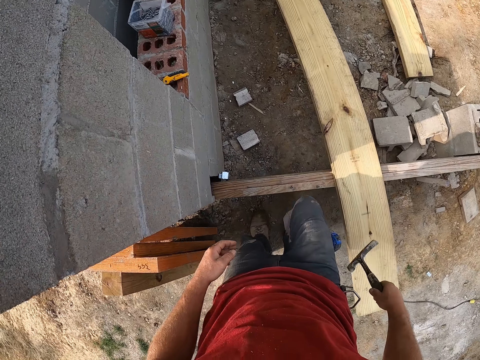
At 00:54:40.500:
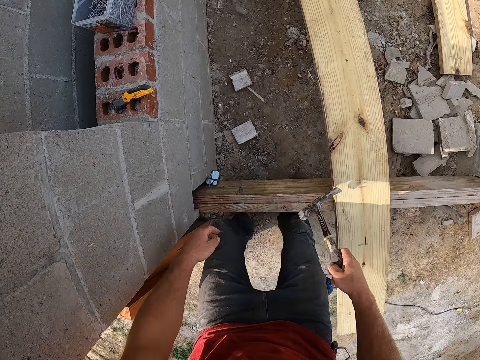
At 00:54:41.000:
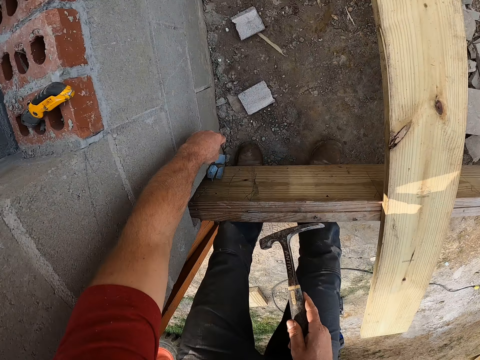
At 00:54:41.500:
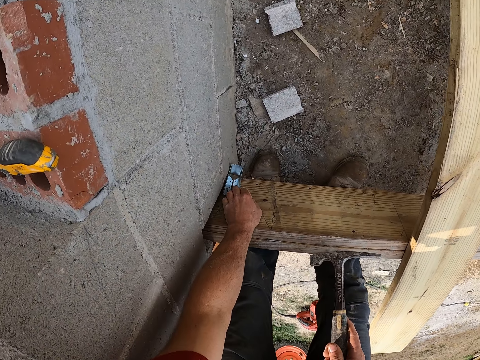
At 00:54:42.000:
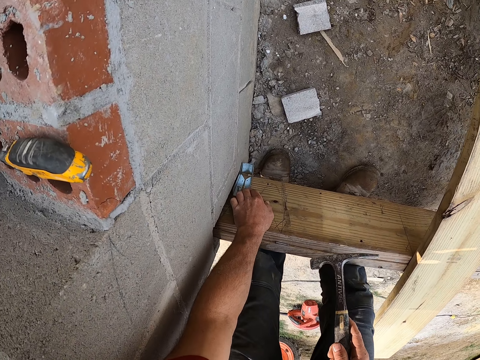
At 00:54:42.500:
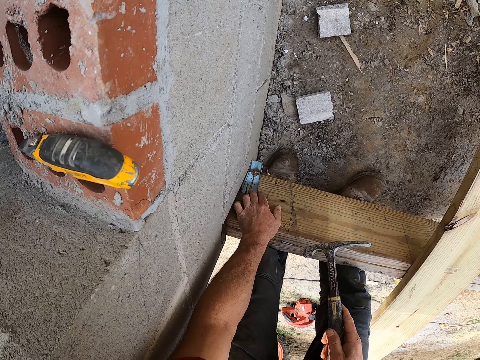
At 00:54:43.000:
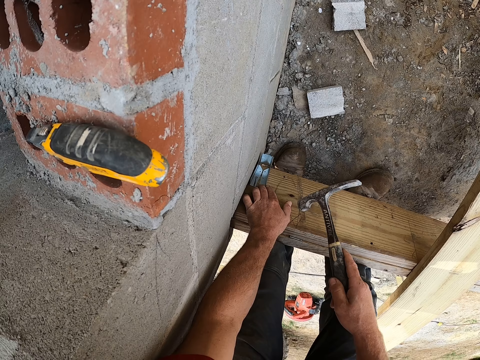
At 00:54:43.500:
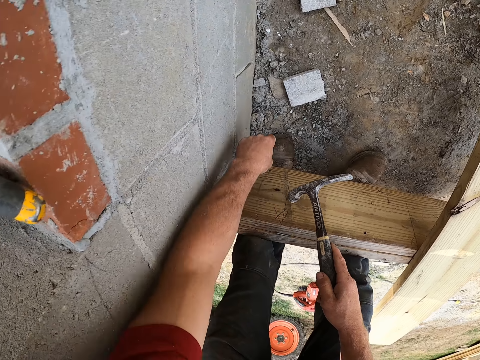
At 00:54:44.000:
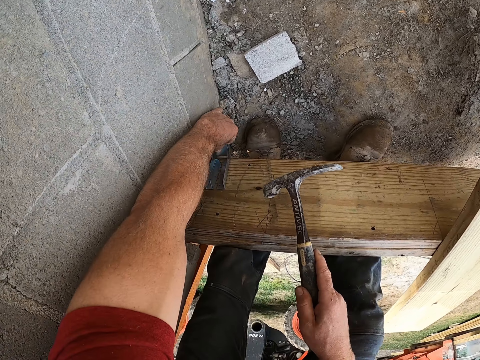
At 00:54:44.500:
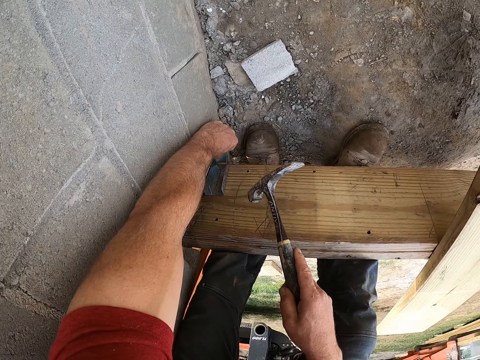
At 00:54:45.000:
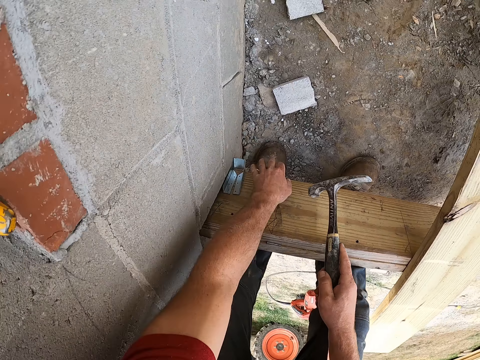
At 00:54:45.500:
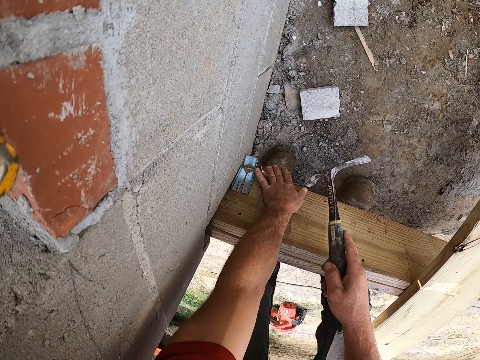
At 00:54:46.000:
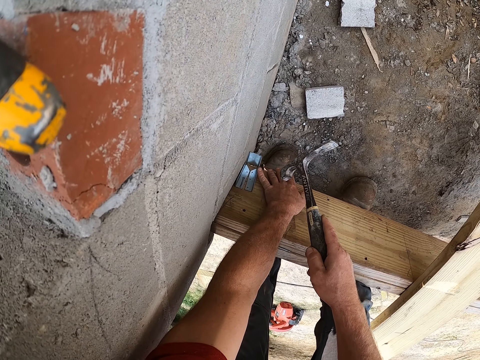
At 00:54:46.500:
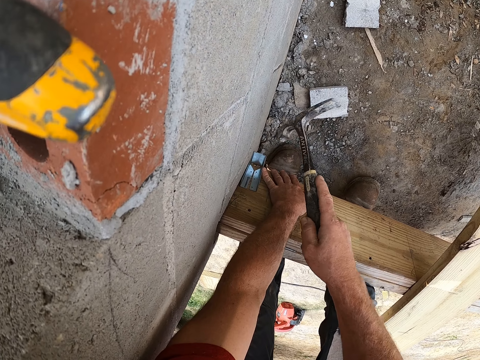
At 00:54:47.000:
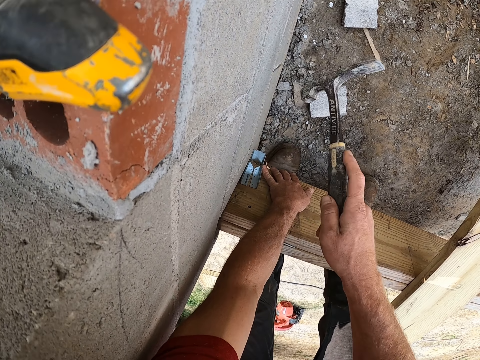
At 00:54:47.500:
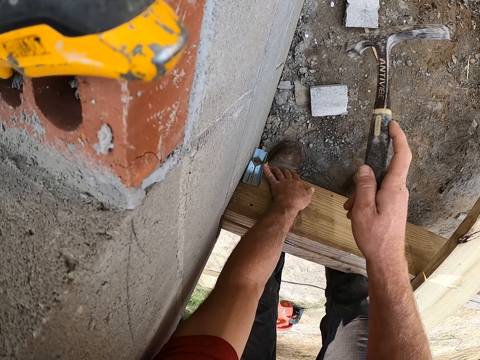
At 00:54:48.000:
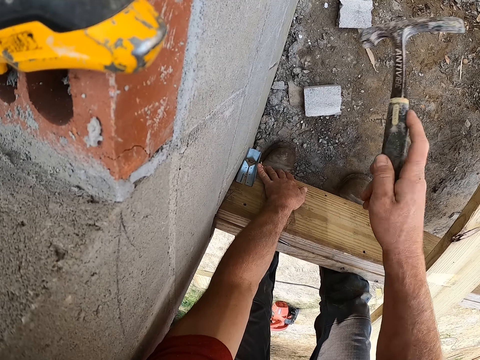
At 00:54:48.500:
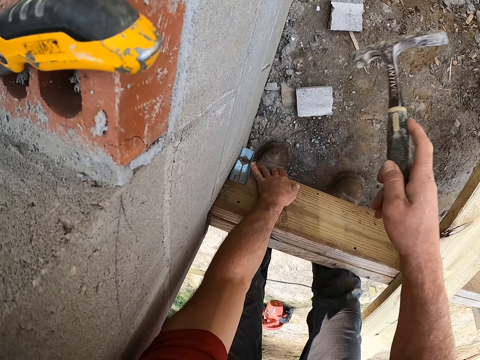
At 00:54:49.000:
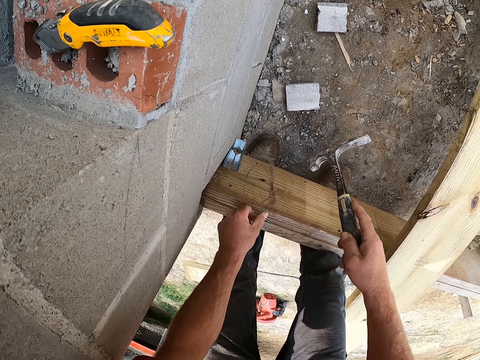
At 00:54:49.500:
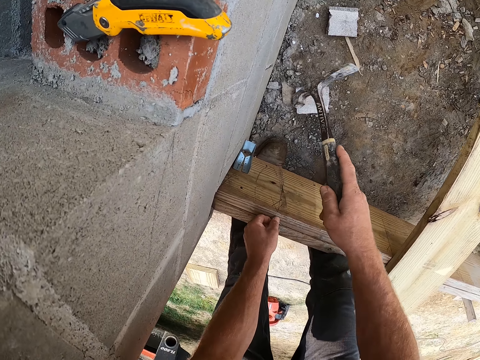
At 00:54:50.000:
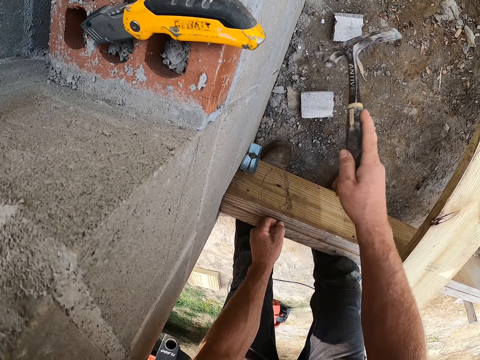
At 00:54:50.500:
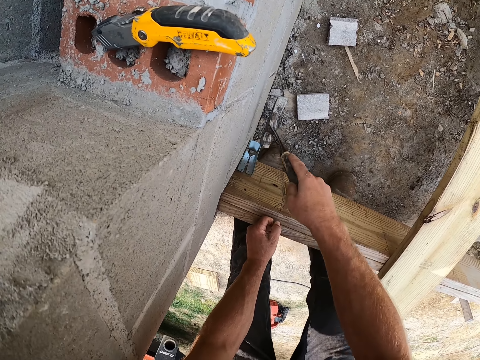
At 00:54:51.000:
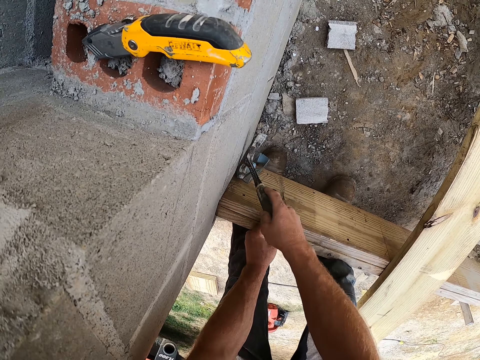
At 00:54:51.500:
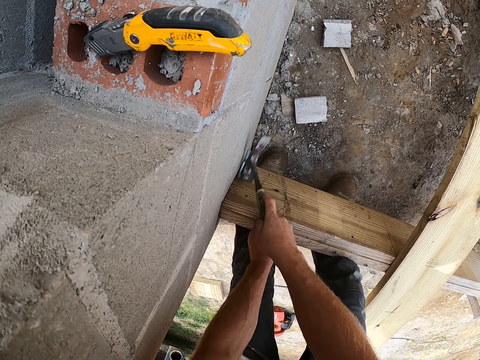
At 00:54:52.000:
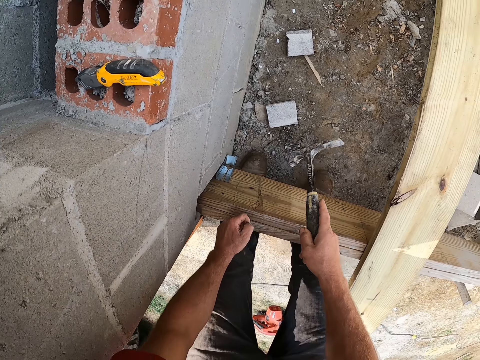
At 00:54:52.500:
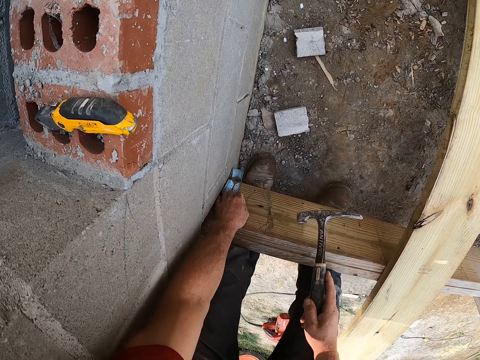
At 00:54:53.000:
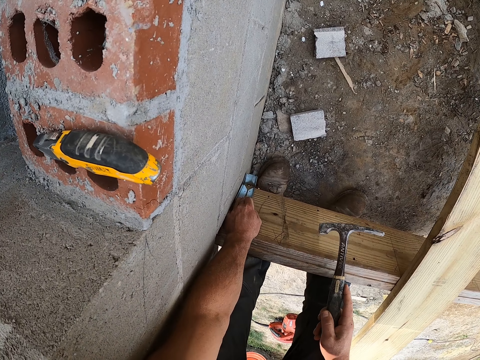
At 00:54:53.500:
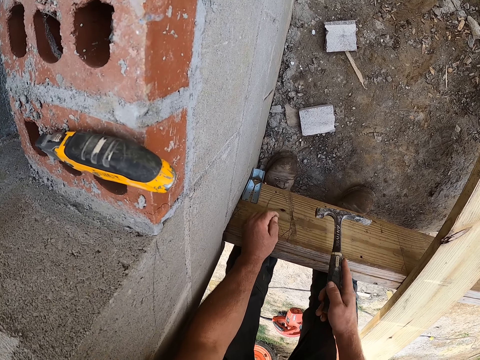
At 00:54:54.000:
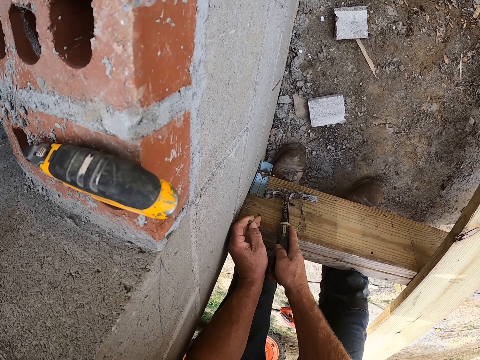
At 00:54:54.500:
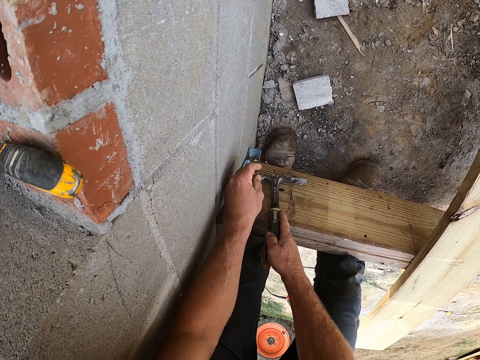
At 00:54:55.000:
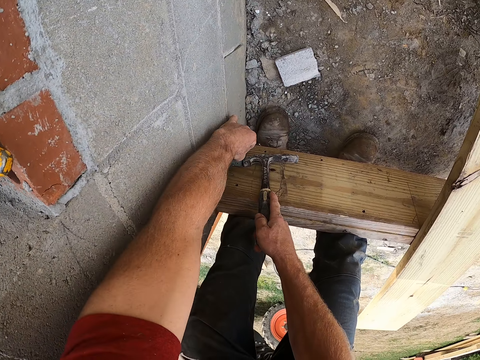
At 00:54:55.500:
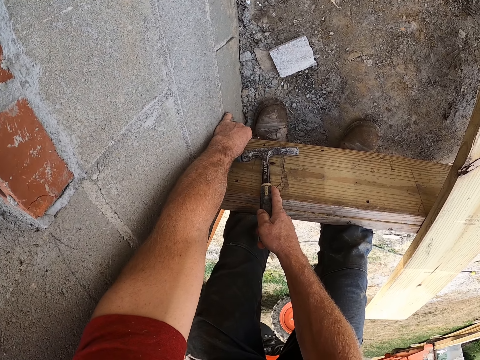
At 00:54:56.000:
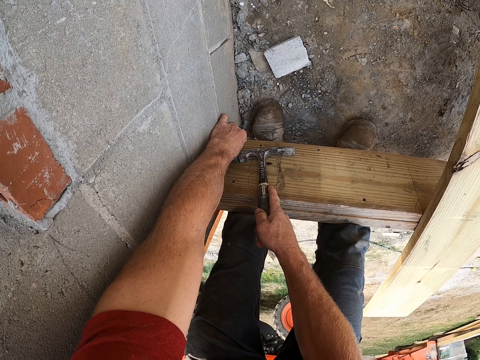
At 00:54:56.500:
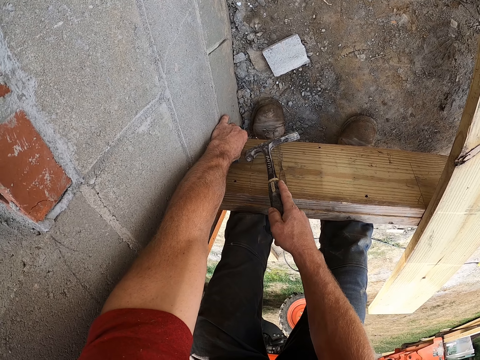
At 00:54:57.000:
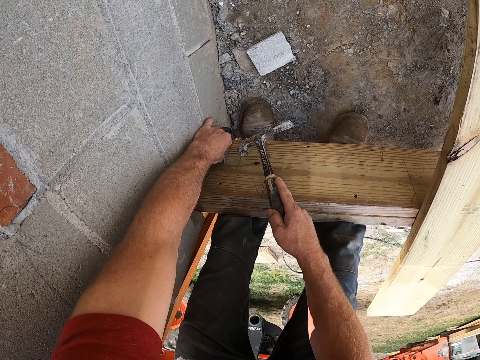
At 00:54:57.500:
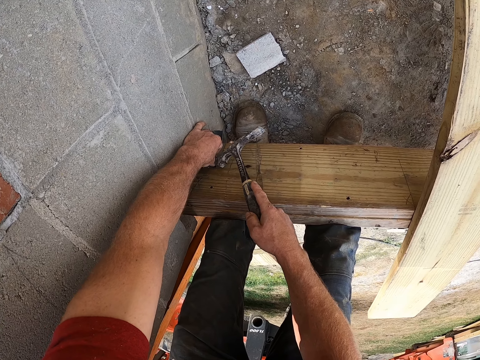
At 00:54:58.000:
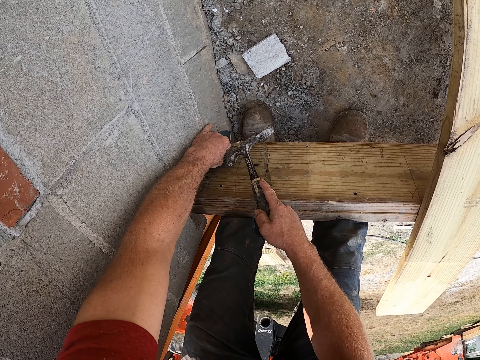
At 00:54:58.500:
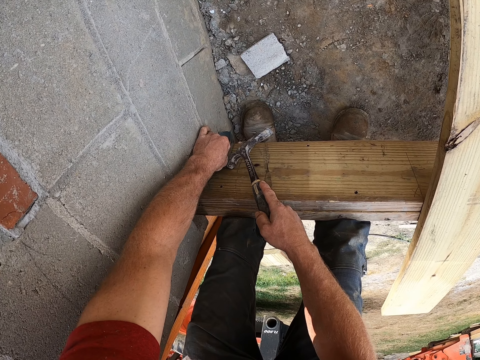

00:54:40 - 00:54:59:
The camera wearer bends on the bracket. They adjust the screw brace. They position the bracket on the wood. They hit the nail with the hammer on the bracket. They position the bracket on the wood. They adjust the screw brace.

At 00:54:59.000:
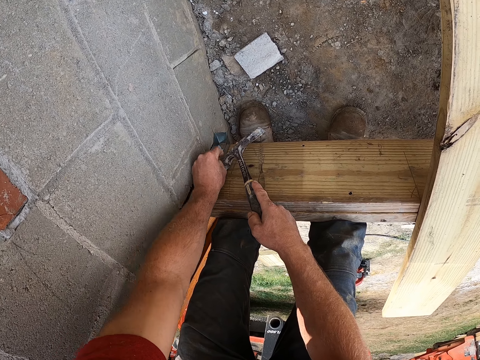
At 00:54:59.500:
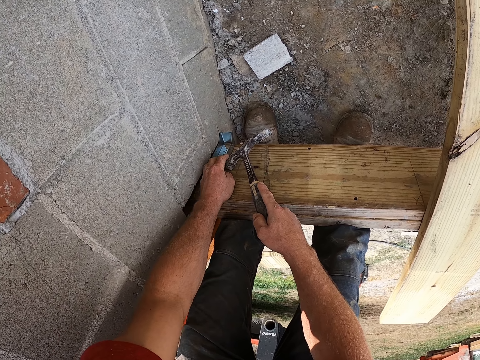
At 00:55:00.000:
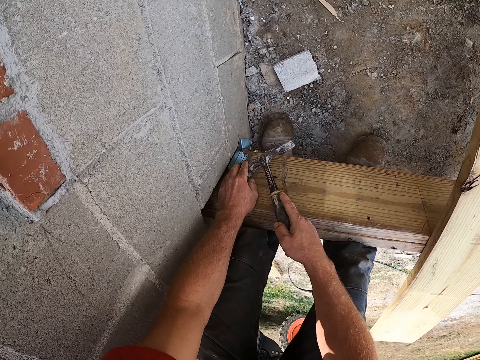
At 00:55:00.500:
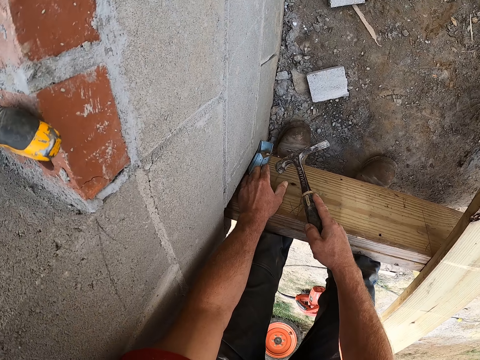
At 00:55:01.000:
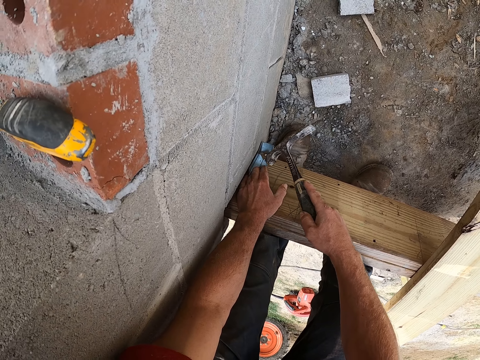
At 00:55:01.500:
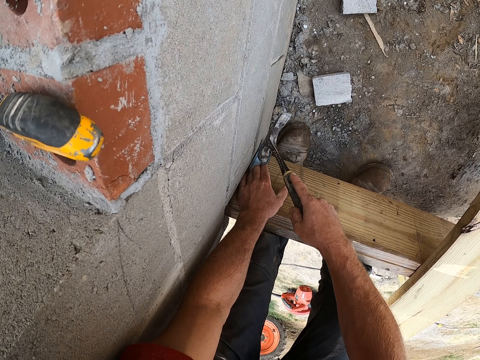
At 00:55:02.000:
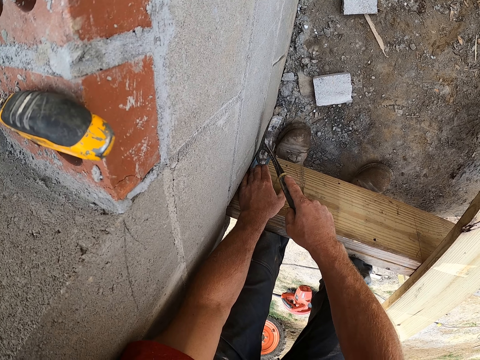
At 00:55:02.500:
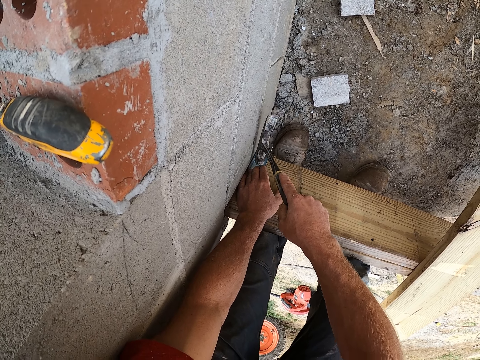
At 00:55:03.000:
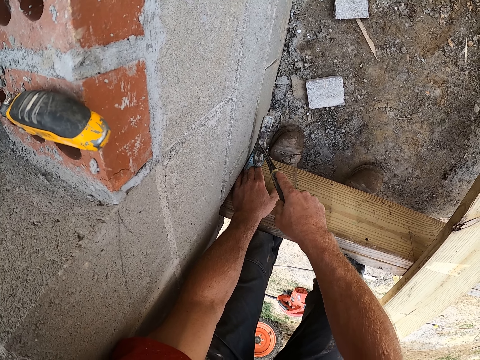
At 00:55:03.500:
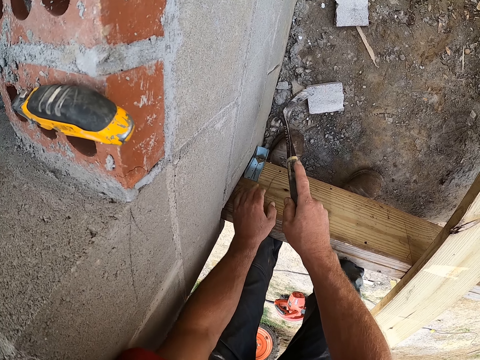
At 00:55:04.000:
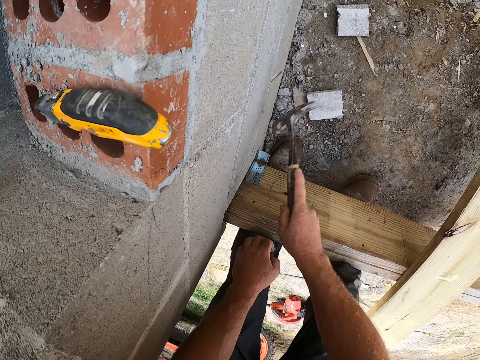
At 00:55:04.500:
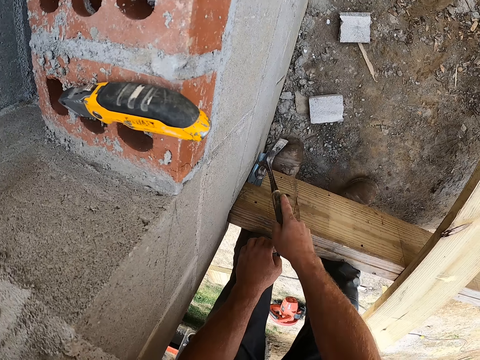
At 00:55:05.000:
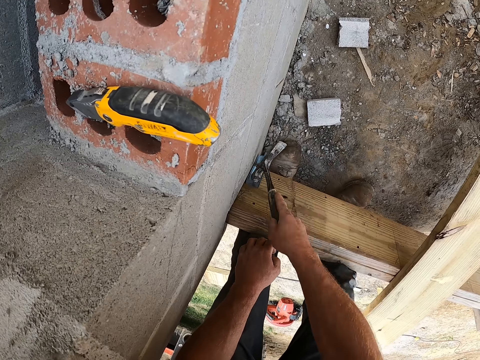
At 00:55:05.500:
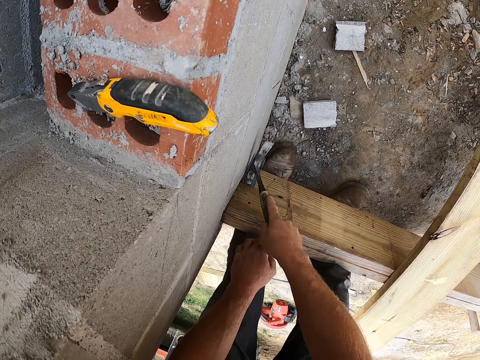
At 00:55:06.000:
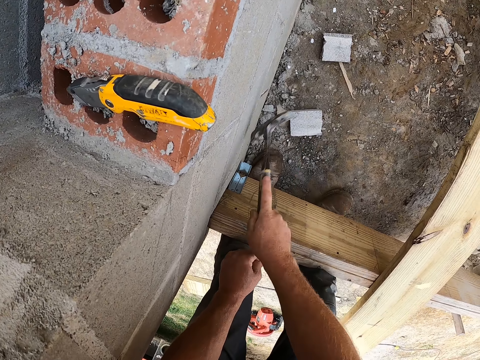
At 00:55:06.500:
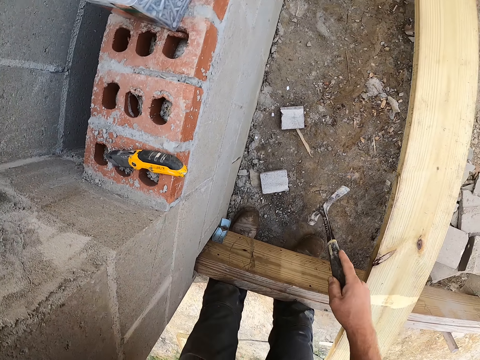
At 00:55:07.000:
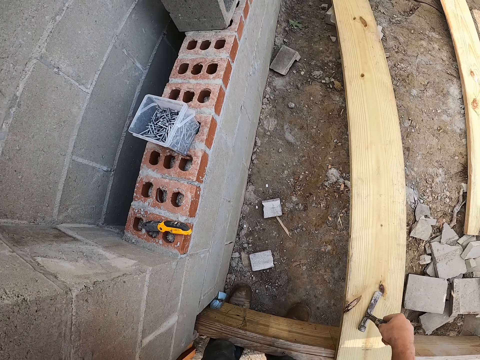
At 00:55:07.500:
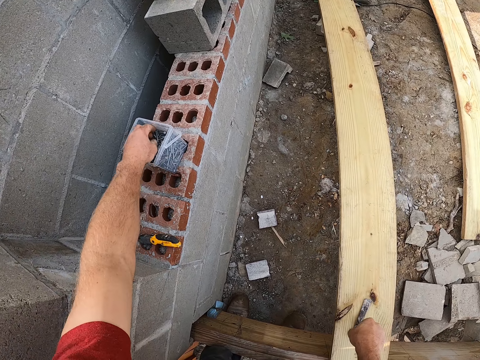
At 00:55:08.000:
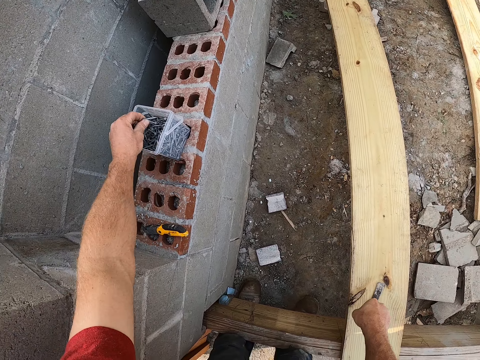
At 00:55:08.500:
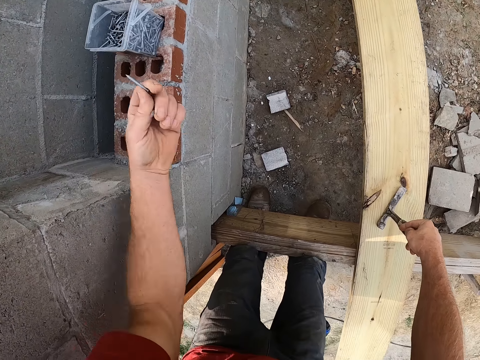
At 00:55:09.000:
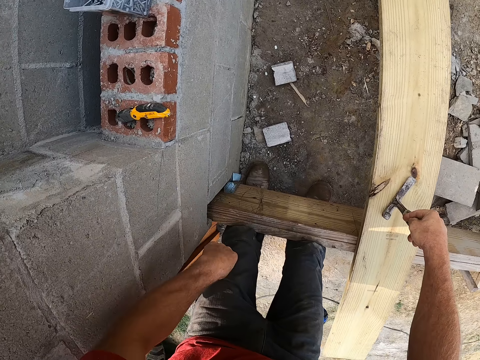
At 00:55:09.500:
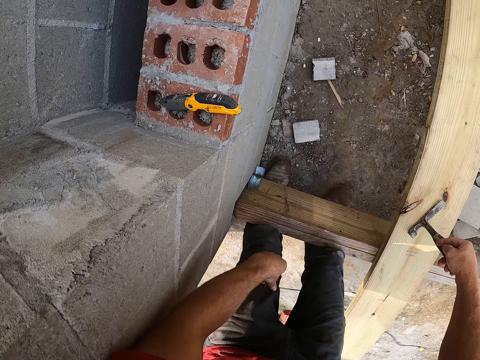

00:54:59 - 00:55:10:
The camera wearer hits the nail with the hammer on the bracket. They pick up nails from a nail container on the wall.
